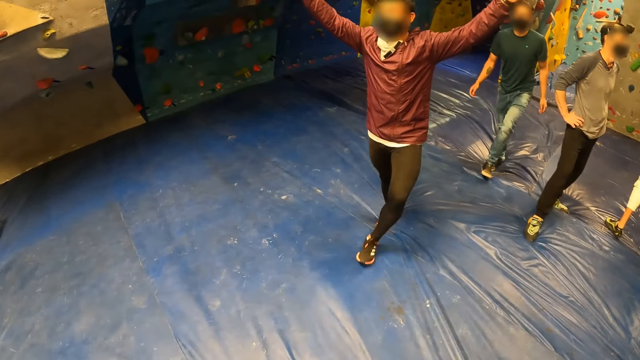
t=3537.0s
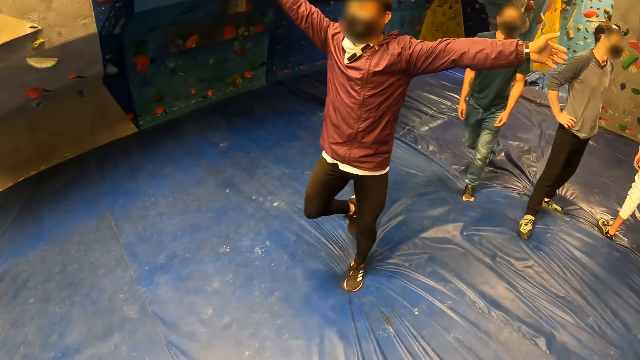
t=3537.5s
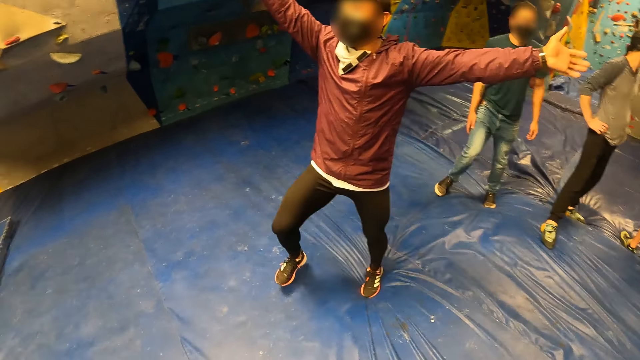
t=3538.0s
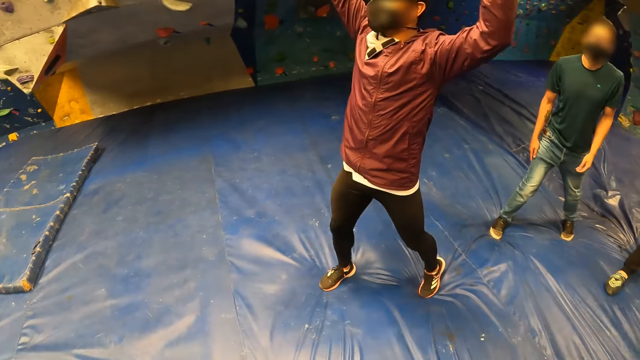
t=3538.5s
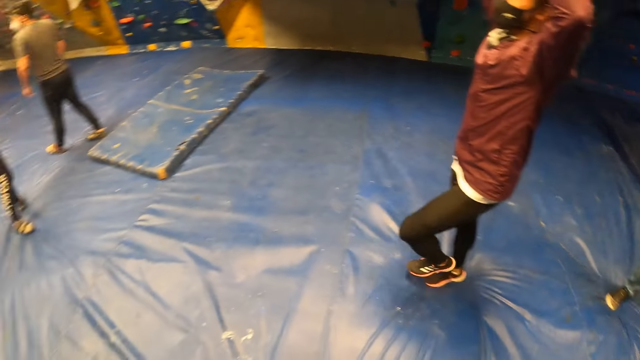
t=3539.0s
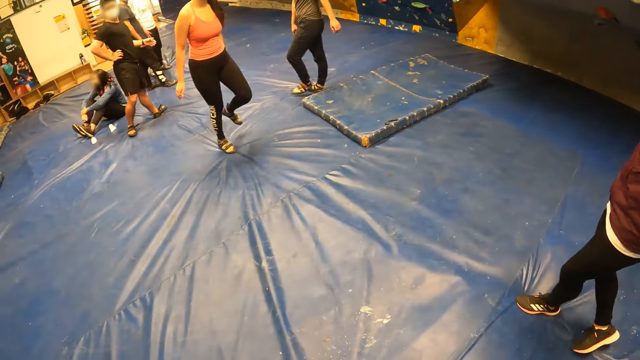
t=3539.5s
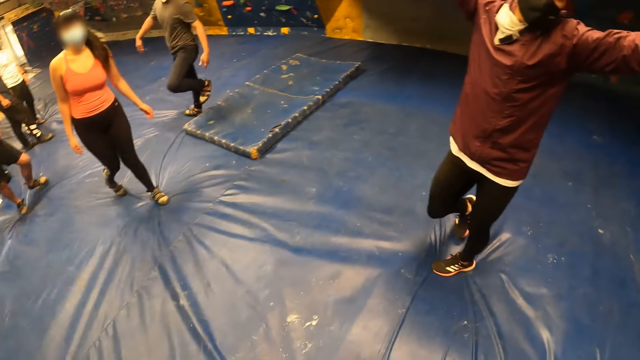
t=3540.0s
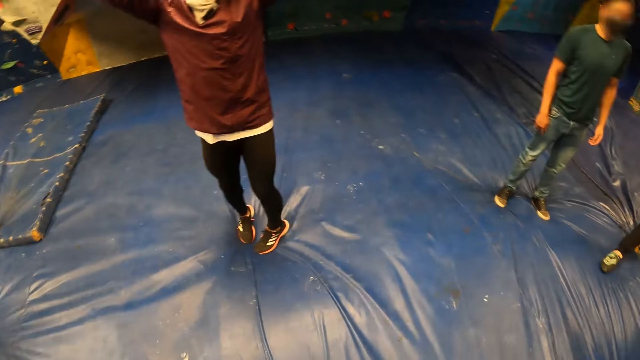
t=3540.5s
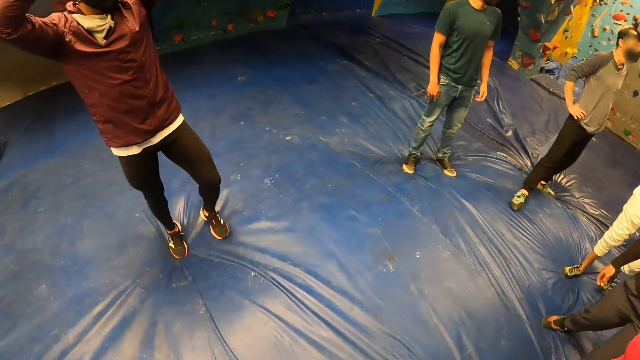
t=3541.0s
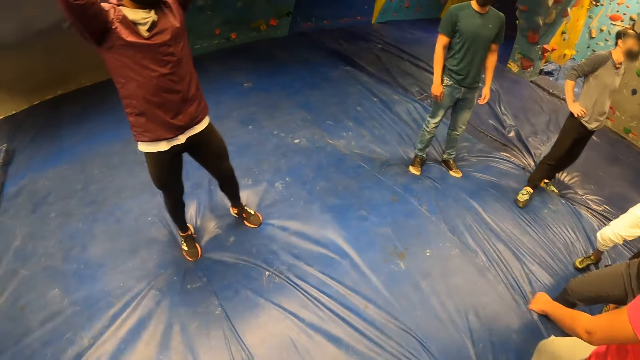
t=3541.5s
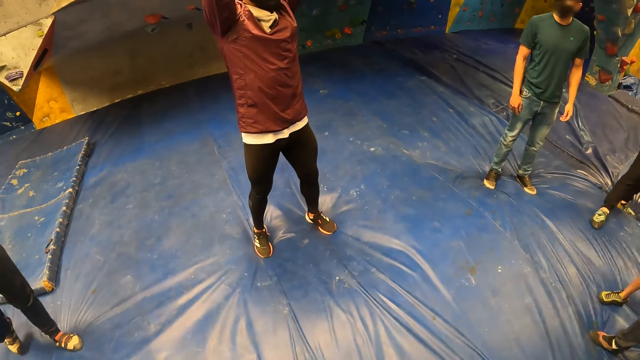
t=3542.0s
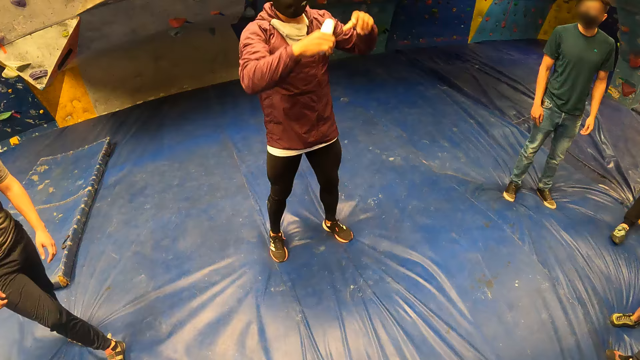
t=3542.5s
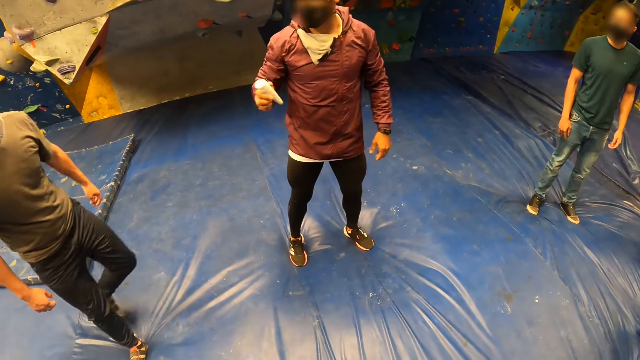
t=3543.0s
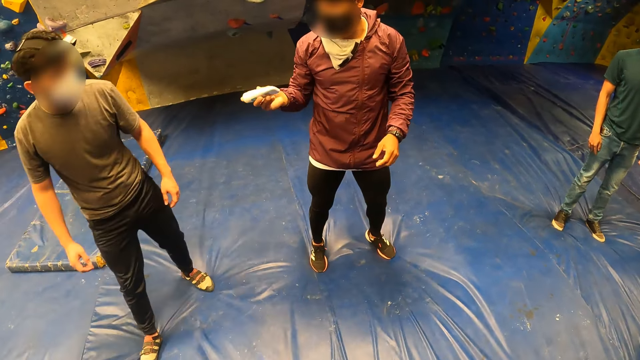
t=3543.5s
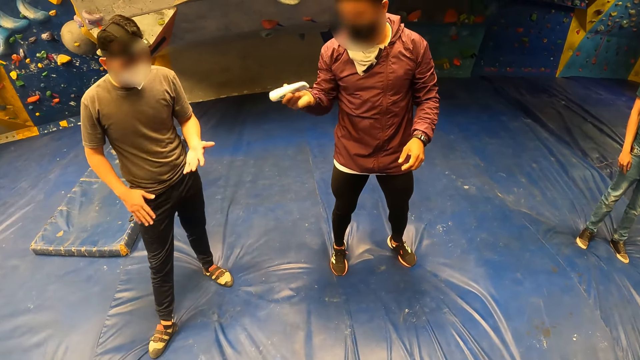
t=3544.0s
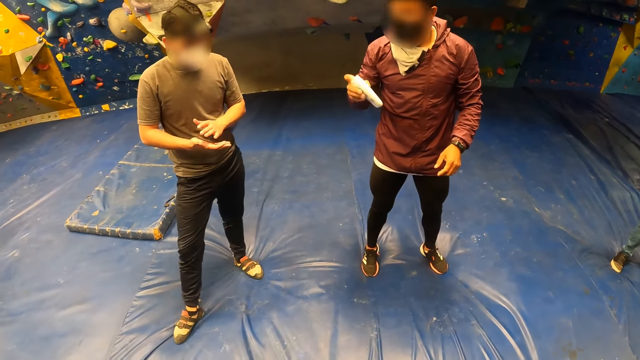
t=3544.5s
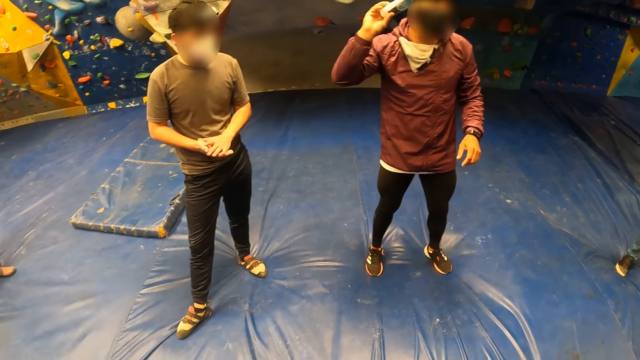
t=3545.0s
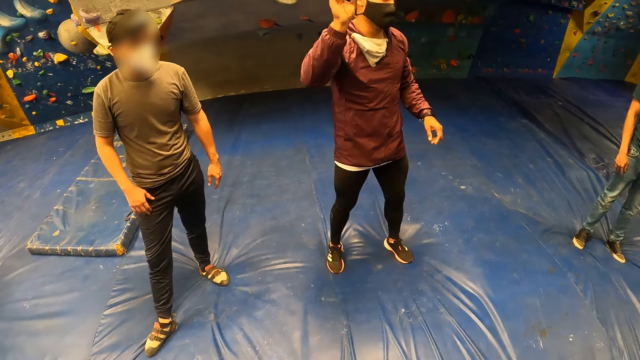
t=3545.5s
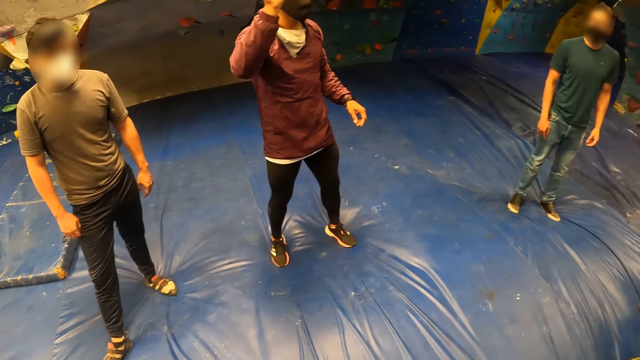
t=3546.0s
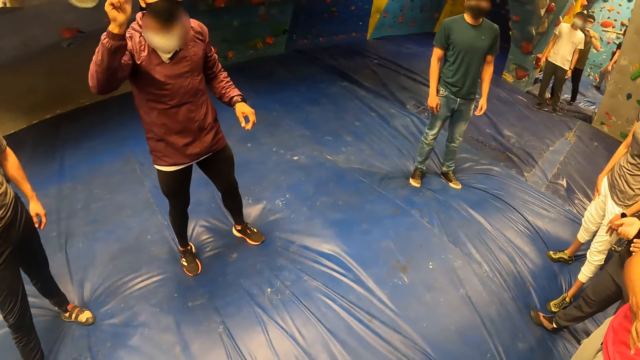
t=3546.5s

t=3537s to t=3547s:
The man raises up his hand, puts down his hand and shakes the bottle.

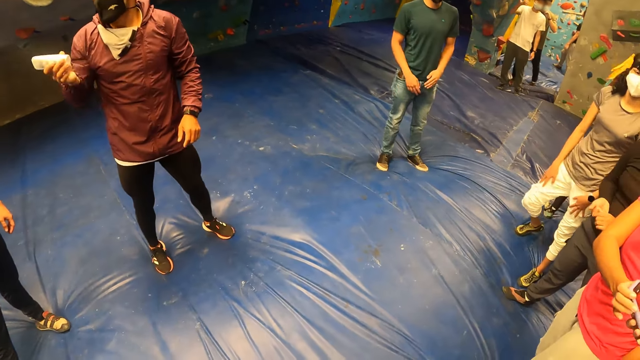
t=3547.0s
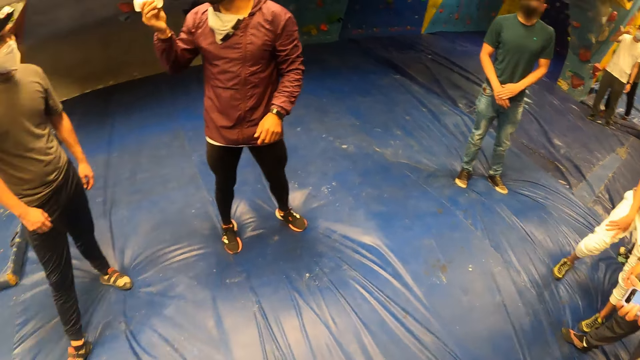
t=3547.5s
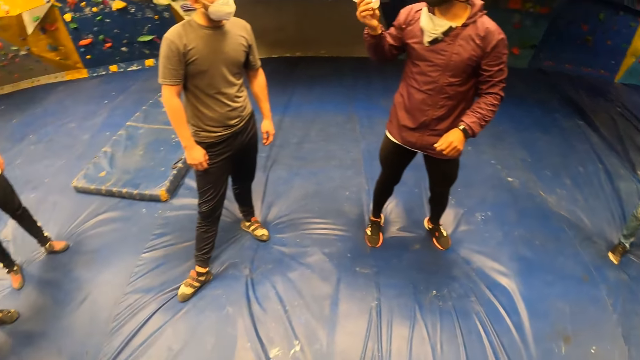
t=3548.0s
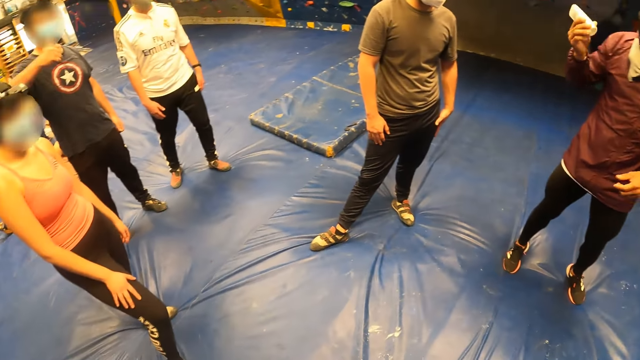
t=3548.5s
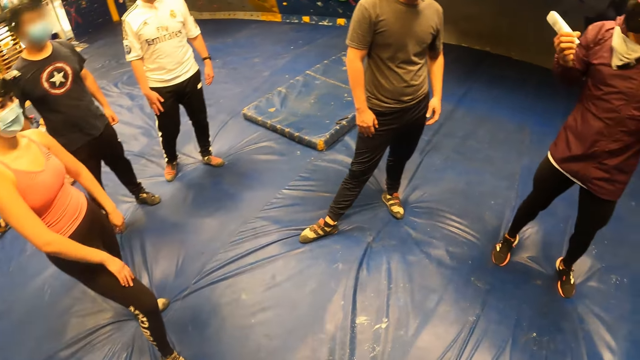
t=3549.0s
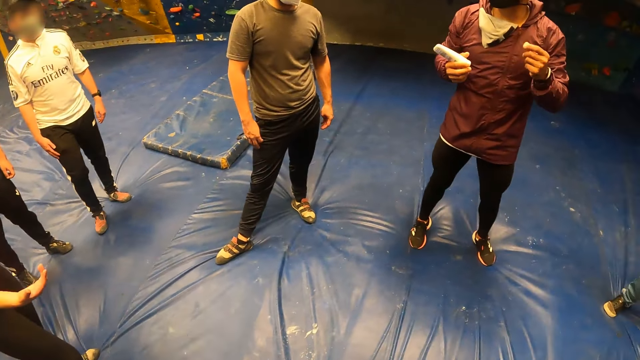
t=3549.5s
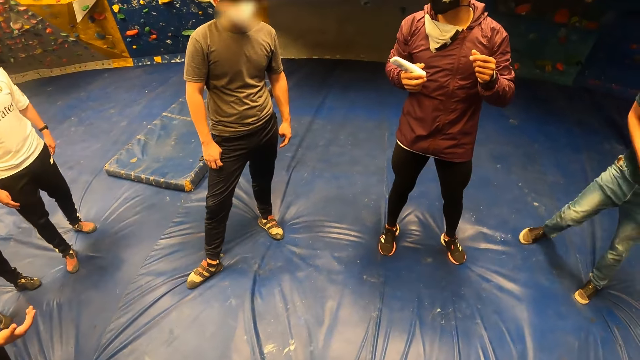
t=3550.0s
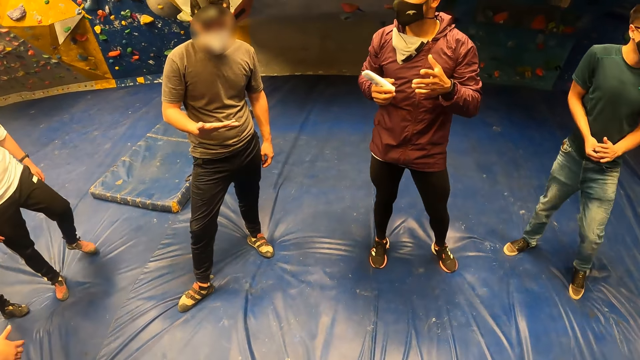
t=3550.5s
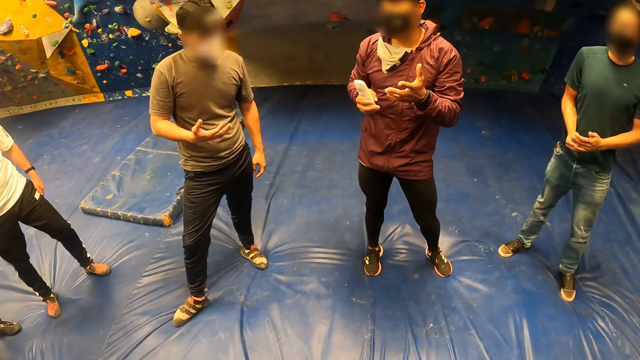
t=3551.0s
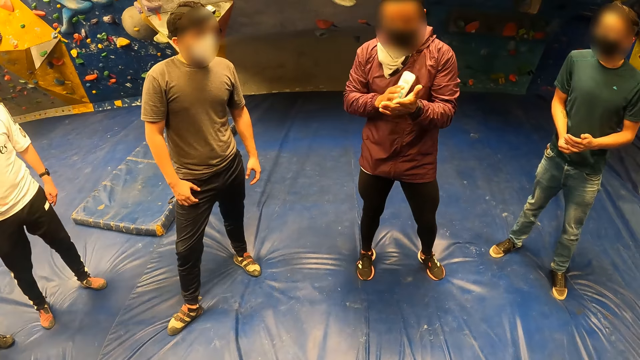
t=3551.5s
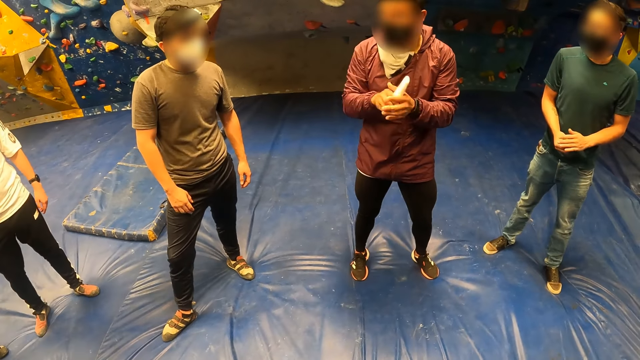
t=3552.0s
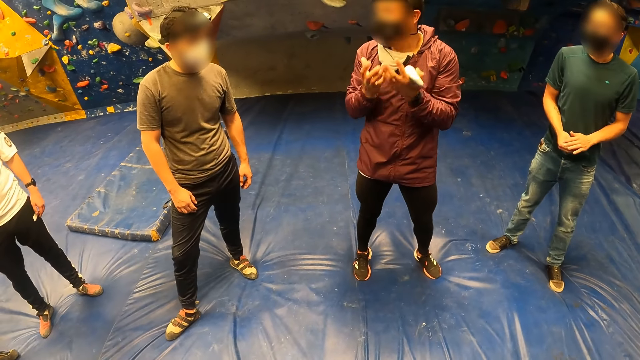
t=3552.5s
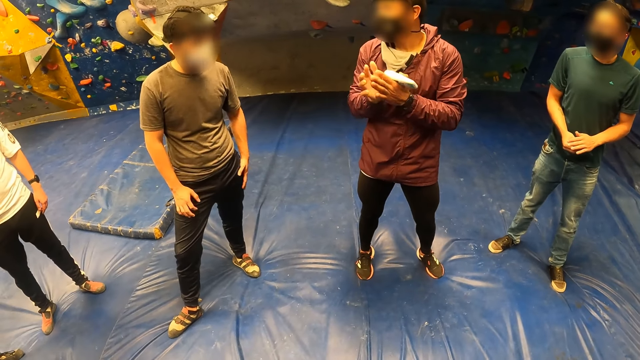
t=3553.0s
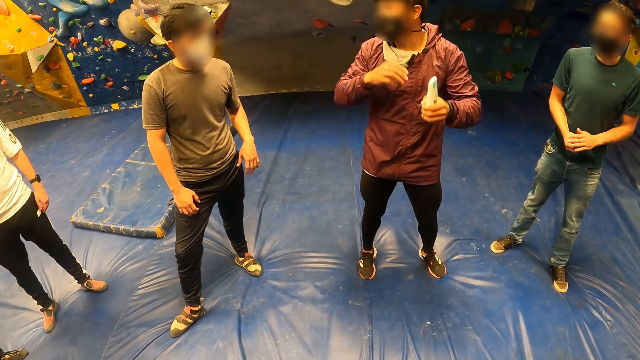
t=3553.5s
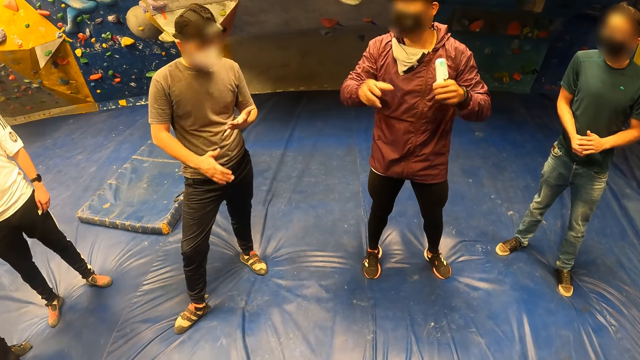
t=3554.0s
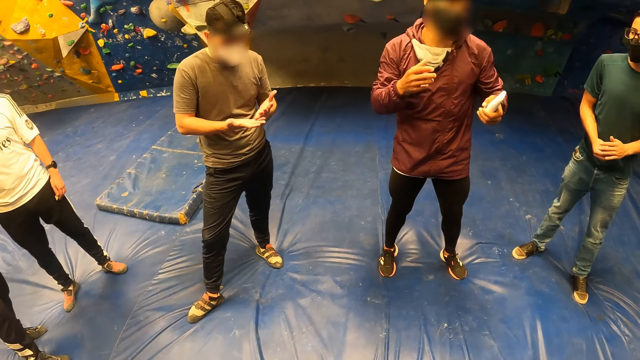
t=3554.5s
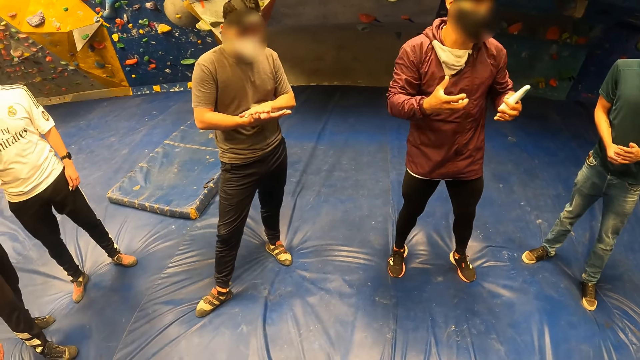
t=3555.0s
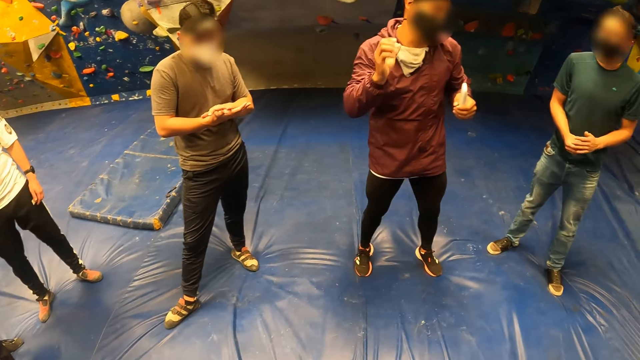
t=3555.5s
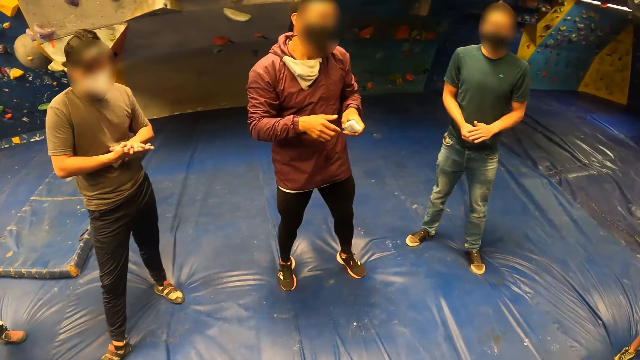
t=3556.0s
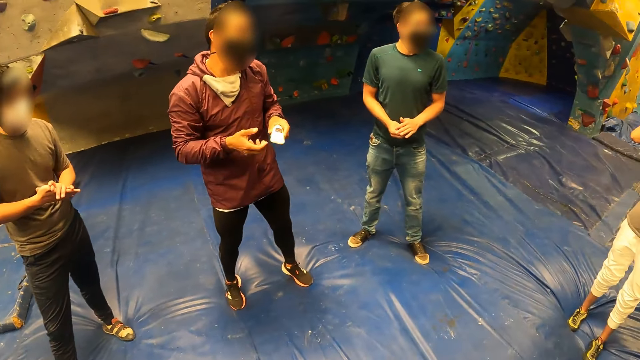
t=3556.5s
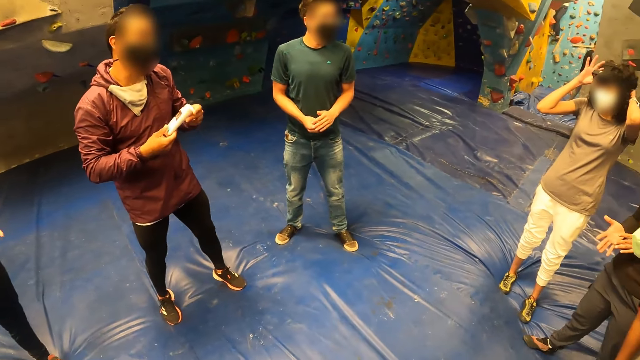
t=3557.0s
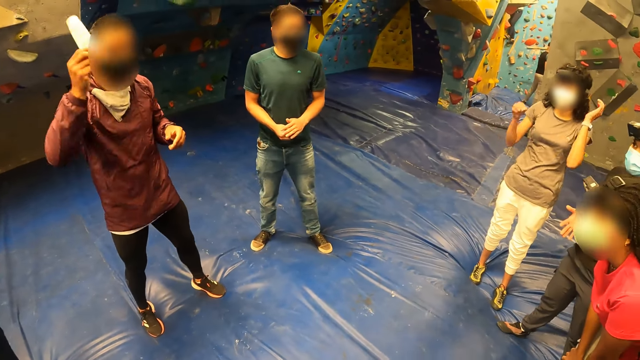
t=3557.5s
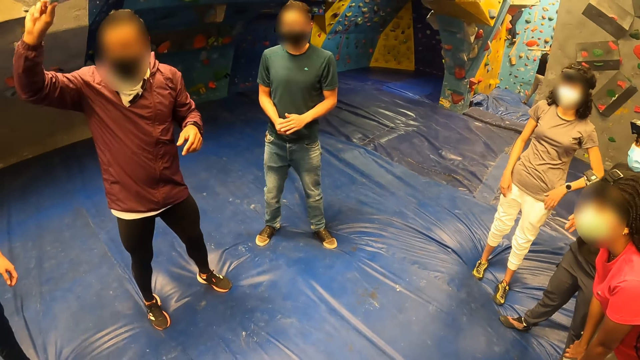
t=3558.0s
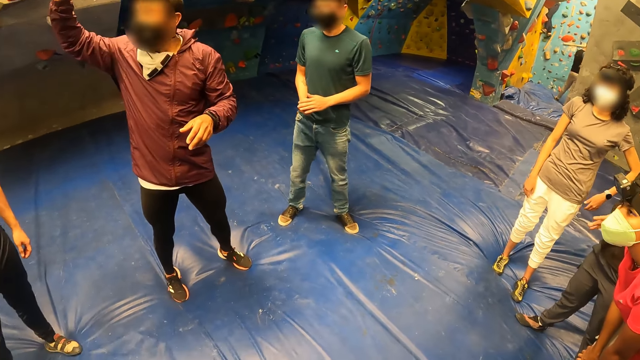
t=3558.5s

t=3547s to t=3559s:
The camera wearer looks around. The man converses.
